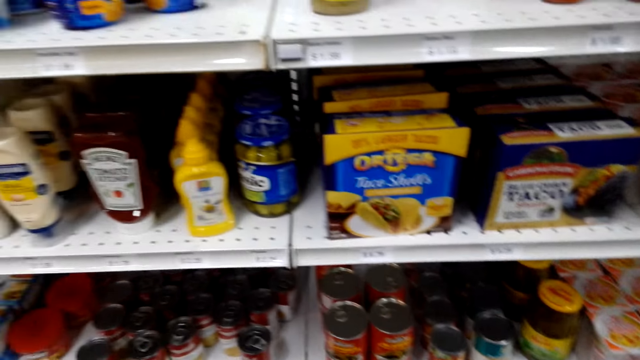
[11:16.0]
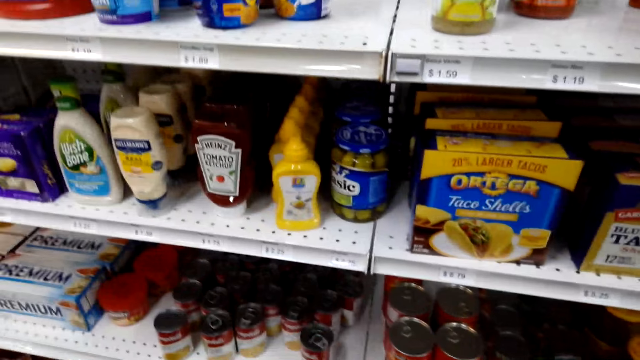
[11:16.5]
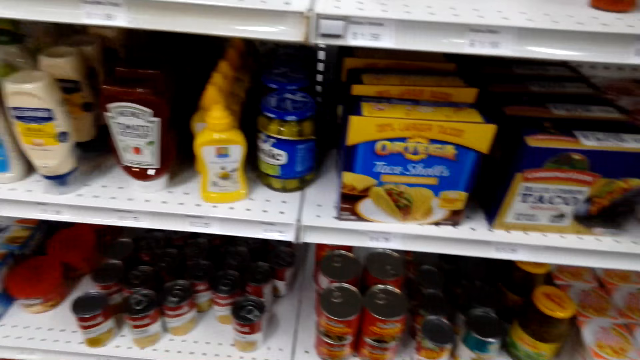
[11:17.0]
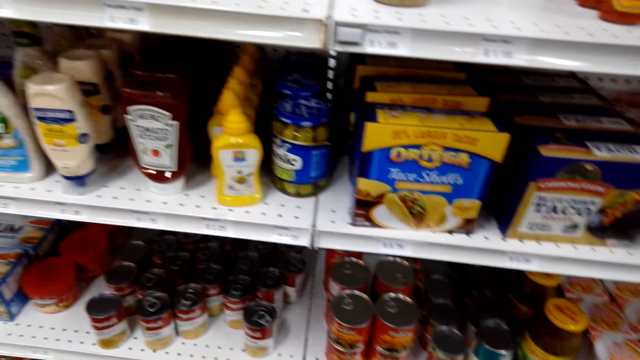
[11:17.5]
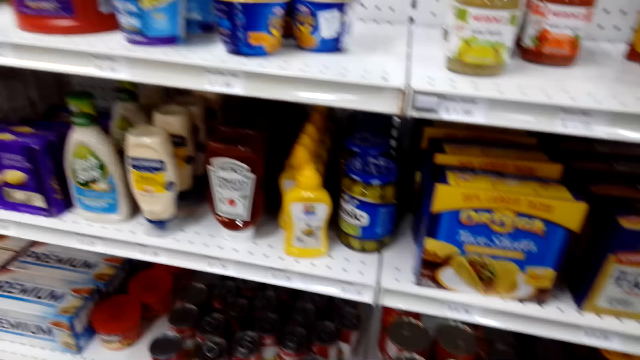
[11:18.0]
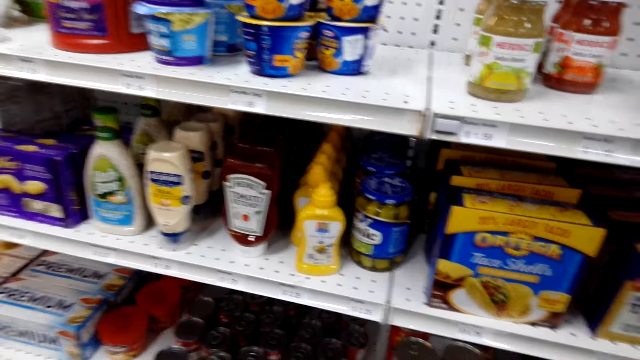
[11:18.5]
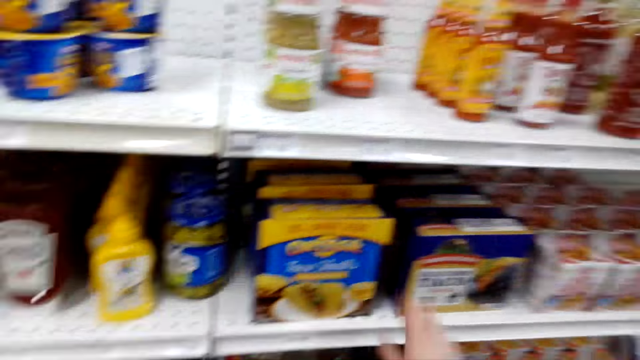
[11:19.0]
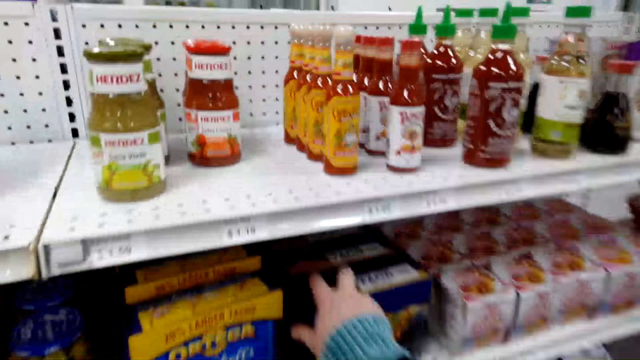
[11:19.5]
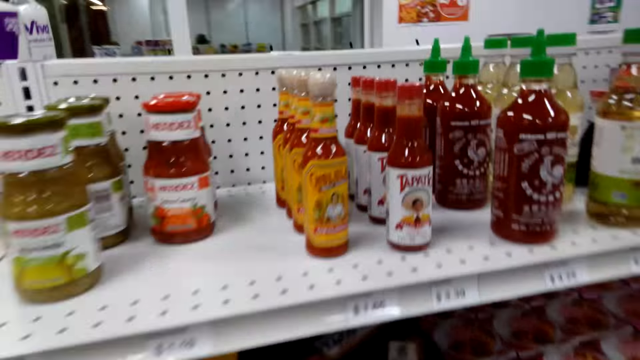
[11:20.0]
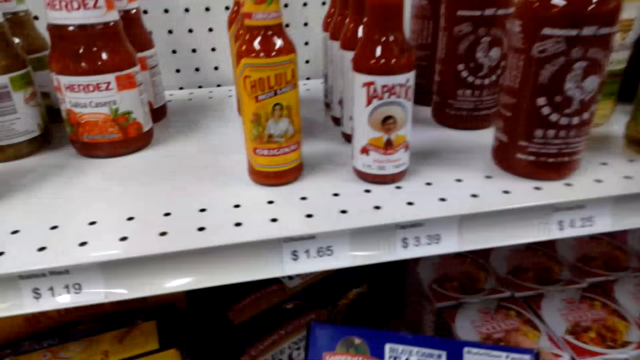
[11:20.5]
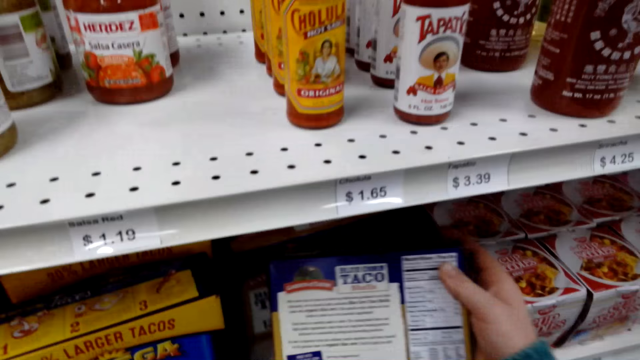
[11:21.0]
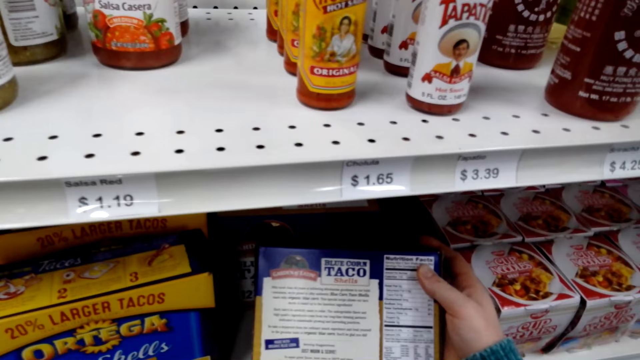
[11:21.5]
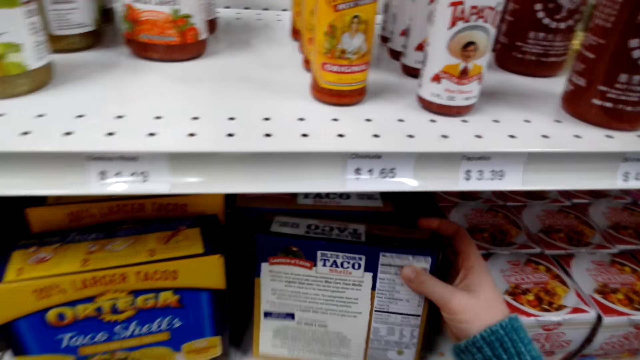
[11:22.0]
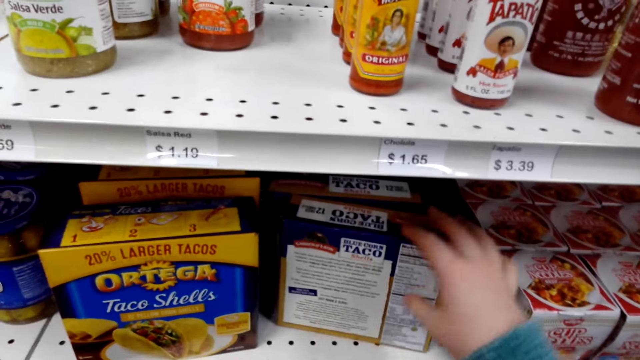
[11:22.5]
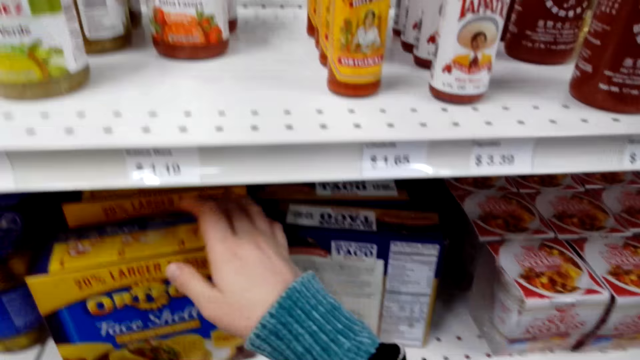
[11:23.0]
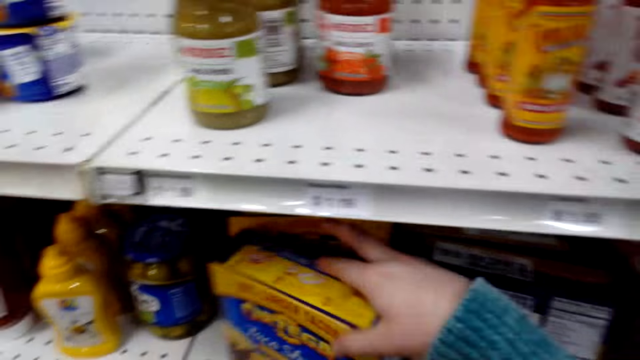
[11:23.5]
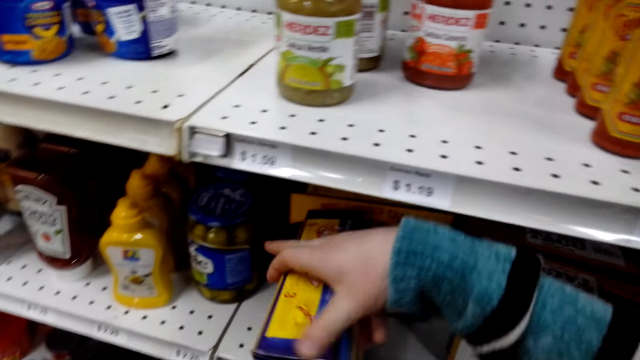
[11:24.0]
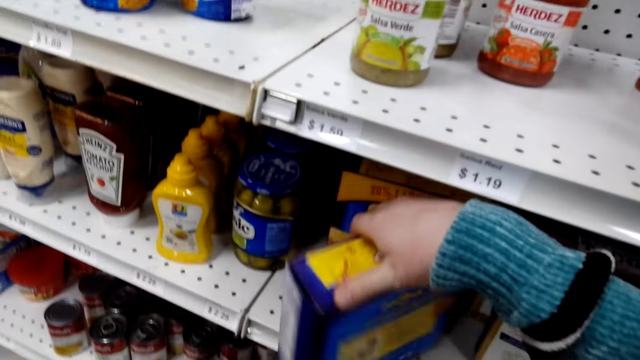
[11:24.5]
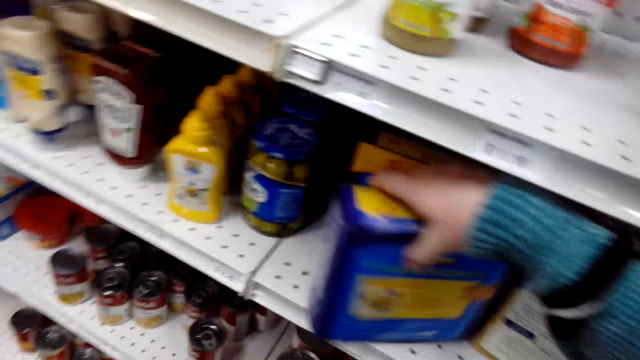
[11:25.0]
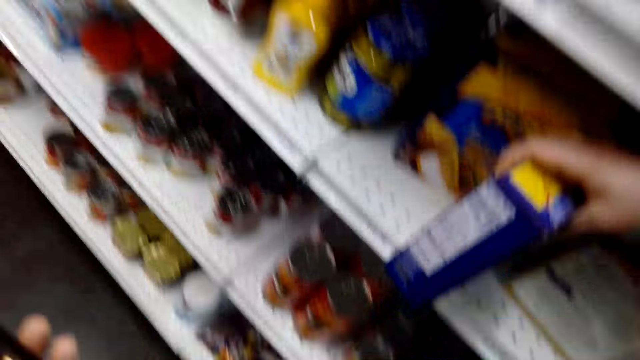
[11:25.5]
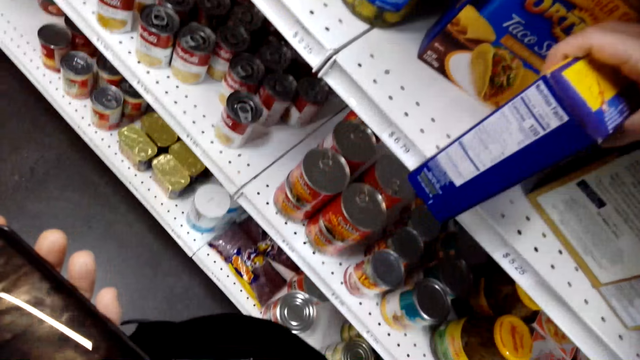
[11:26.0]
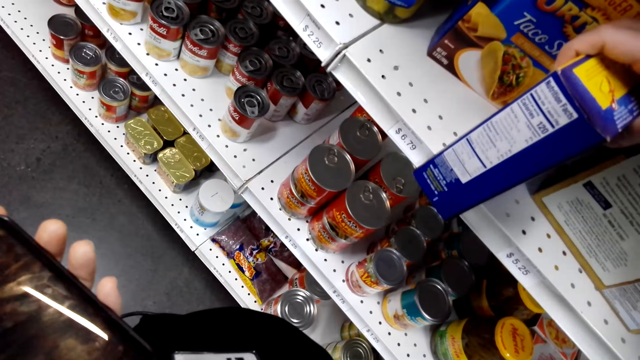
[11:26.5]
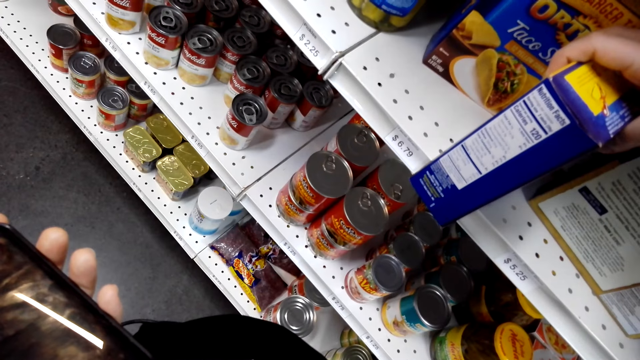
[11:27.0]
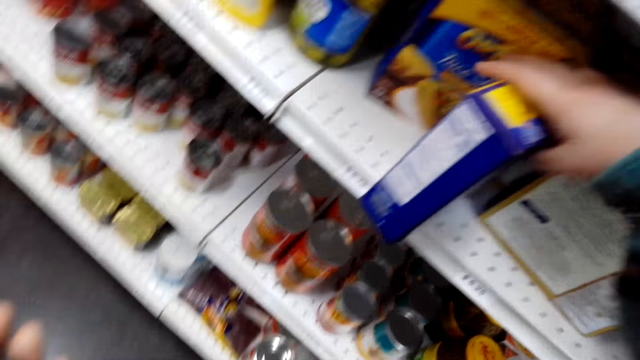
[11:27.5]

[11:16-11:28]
The camera wearer moves around the shop. They pick up a package. They look at the package. They return the package on the shelf. They pick up a taco box or package. They turn the package. They look at the package.

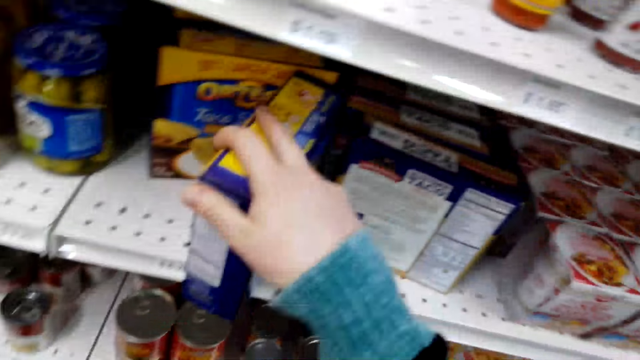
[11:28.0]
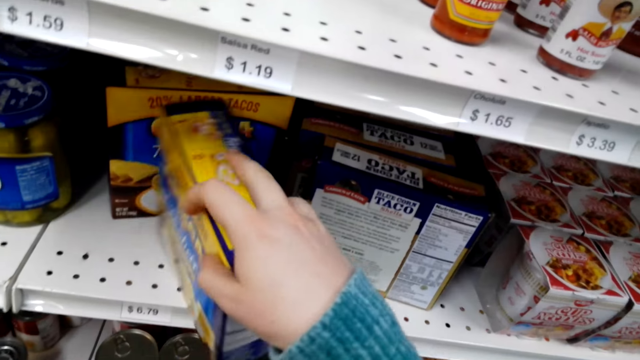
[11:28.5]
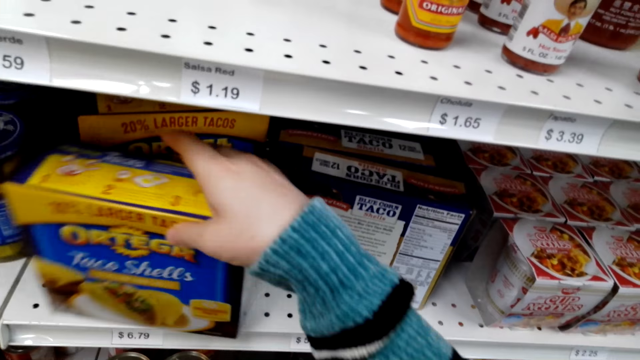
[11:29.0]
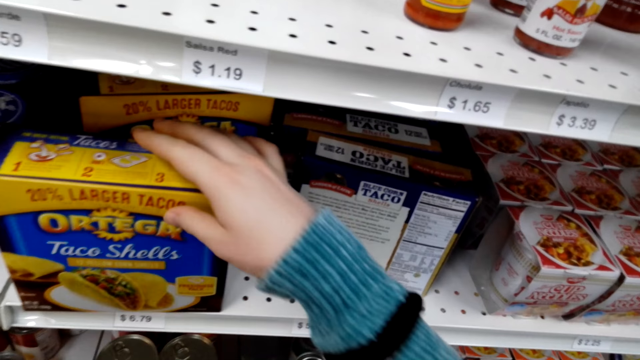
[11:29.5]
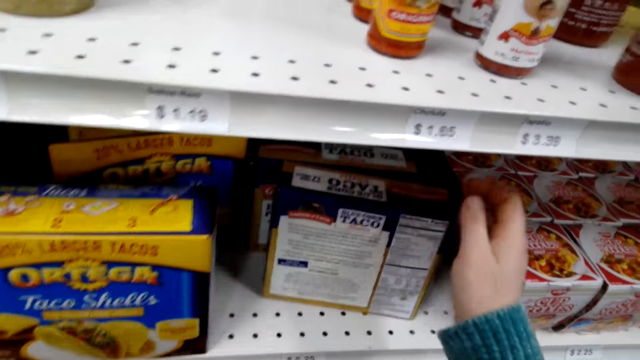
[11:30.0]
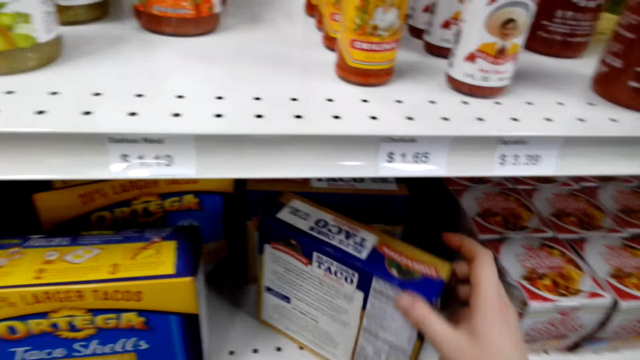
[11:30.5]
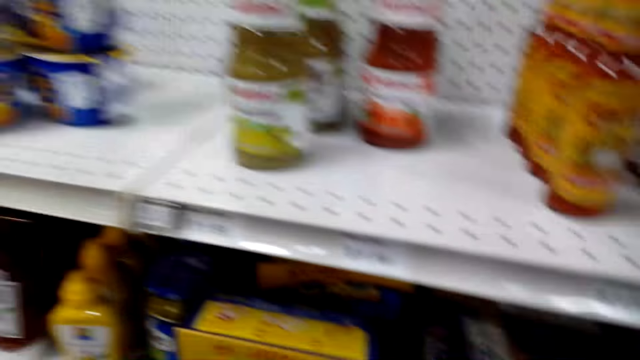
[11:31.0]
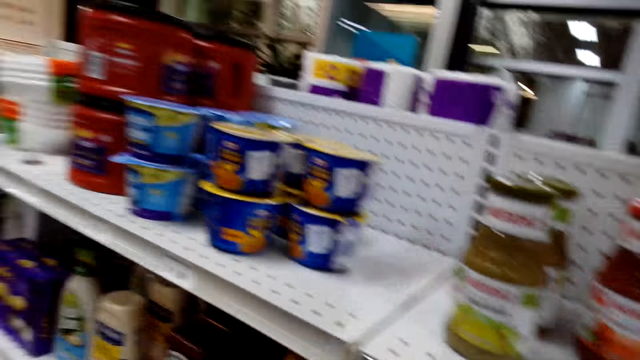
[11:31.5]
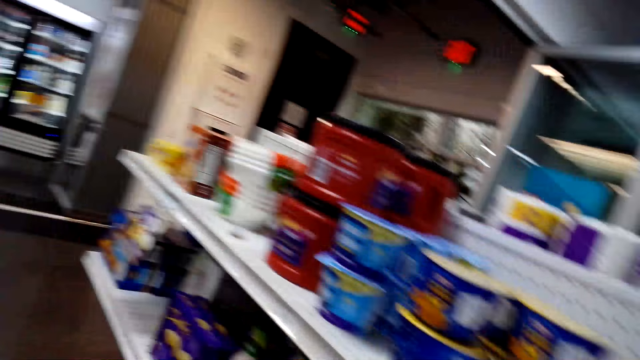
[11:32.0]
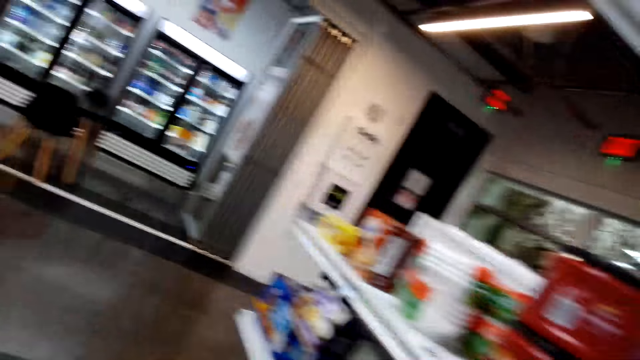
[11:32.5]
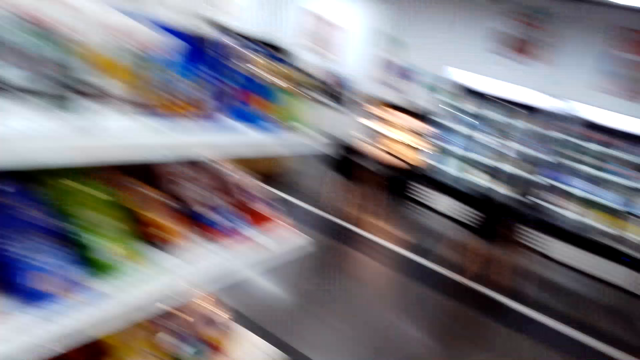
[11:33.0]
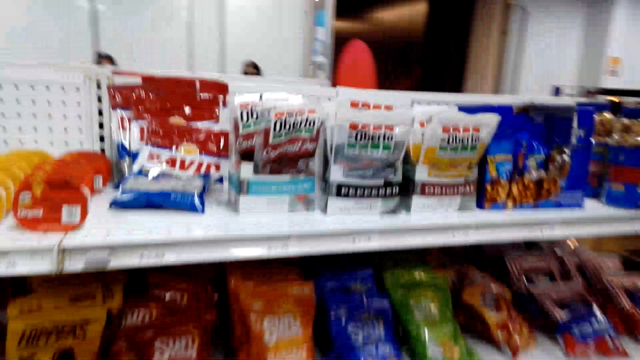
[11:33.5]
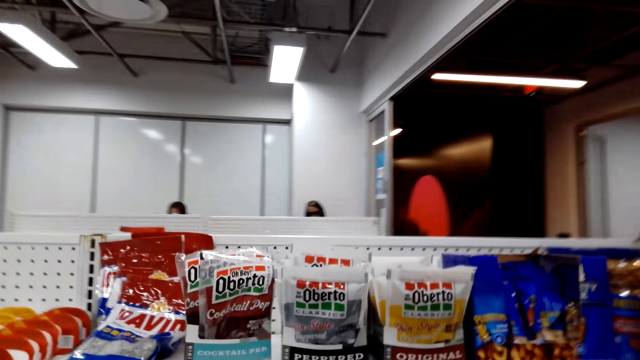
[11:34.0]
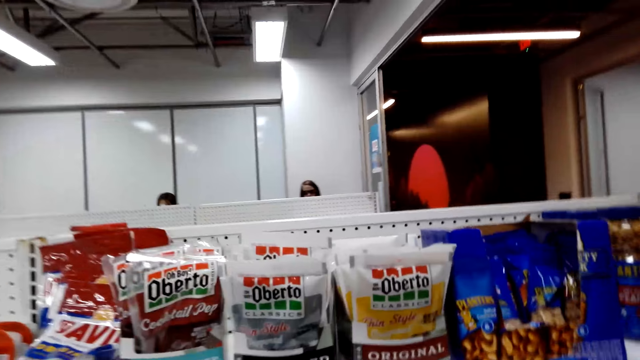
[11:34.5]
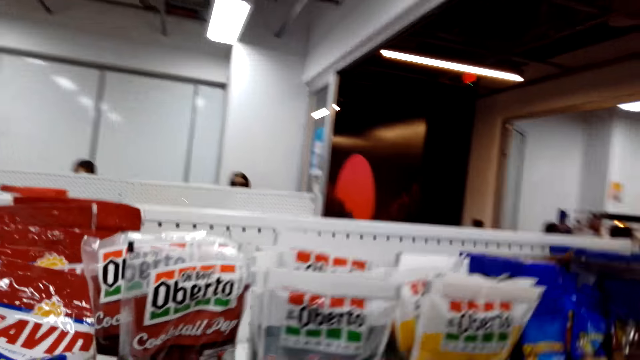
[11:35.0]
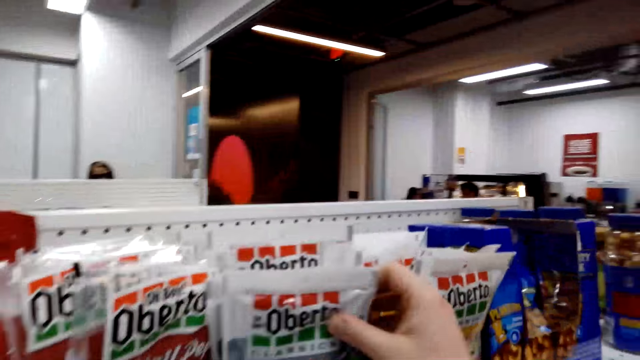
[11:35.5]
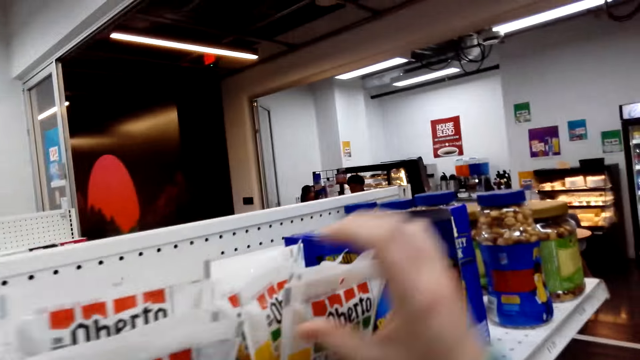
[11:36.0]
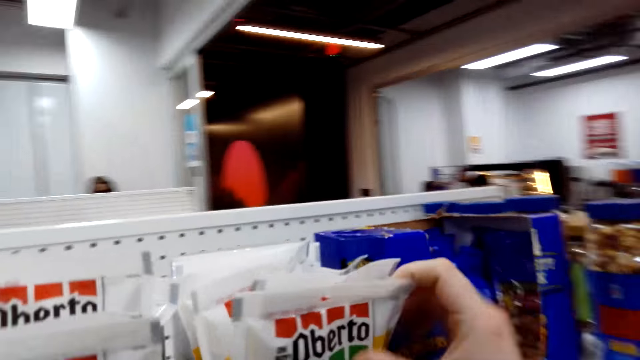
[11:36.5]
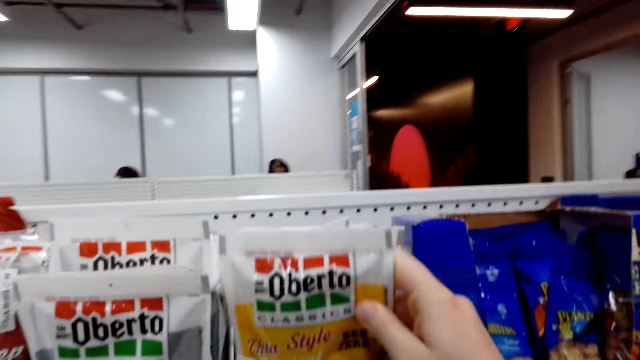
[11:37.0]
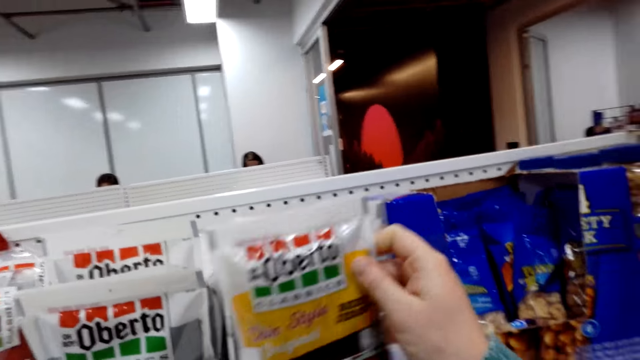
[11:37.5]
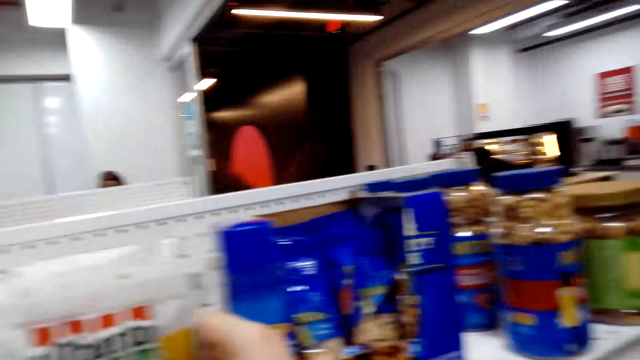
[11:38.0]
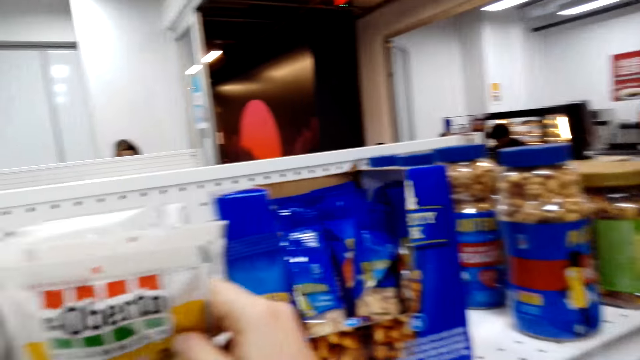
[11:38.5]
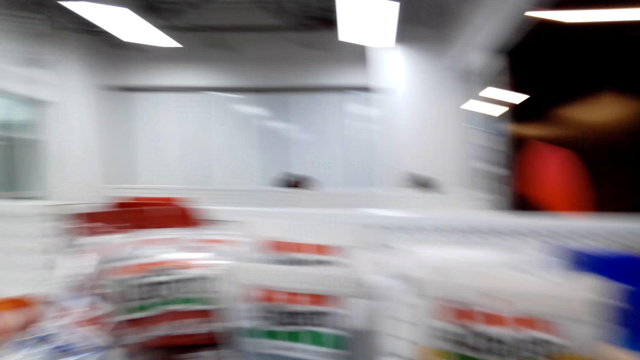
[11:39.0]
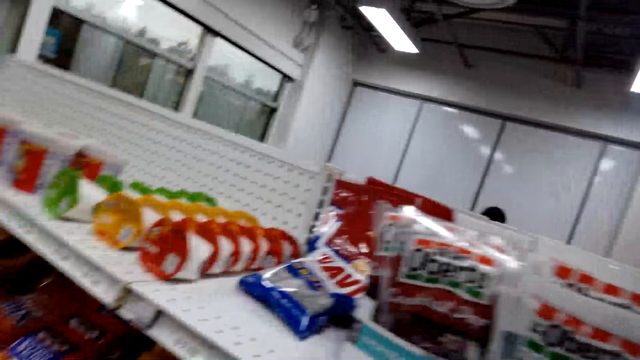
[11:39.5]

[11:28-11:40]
The camera wearer returns the package on the shelf. They touch a package. They walk in the store. They touch Oberto sachets on the shelf.
